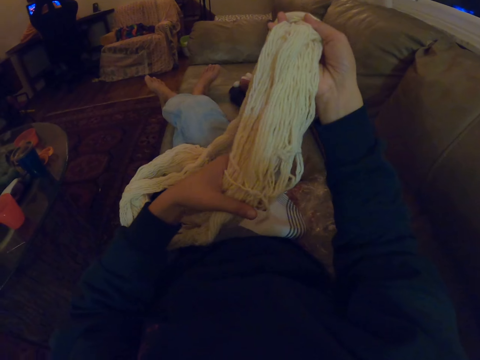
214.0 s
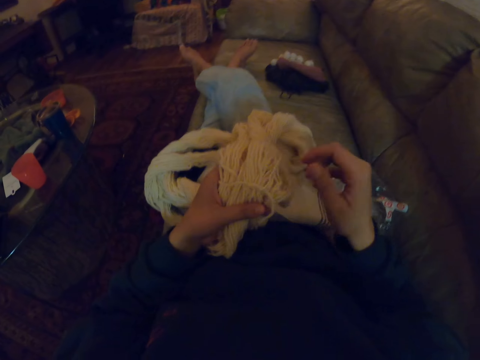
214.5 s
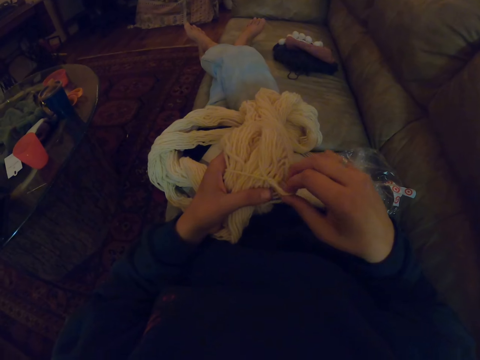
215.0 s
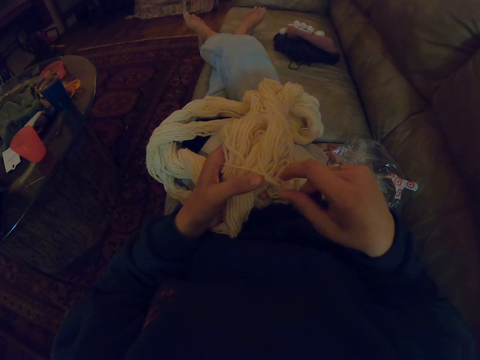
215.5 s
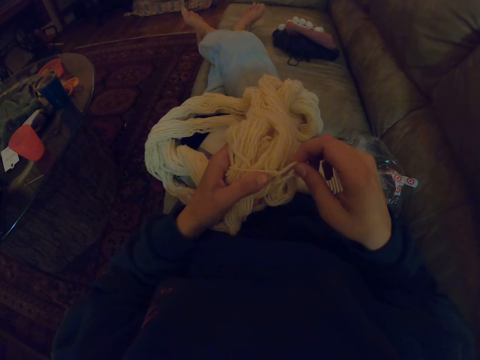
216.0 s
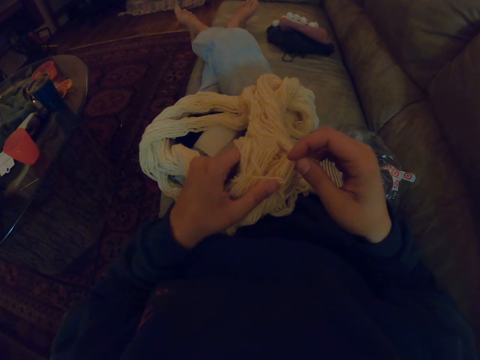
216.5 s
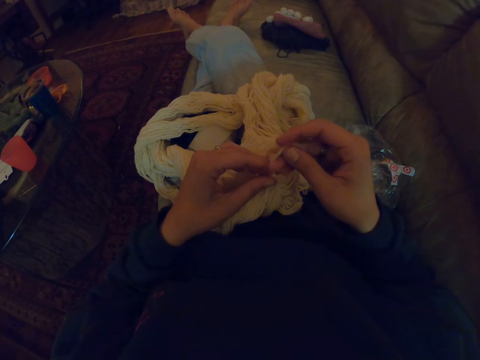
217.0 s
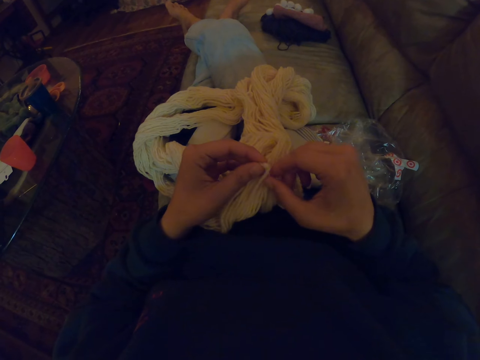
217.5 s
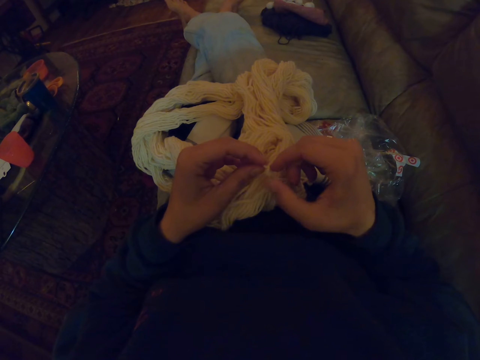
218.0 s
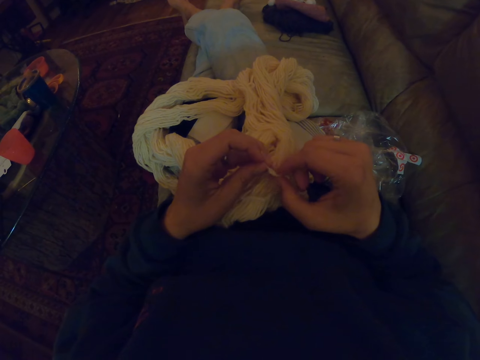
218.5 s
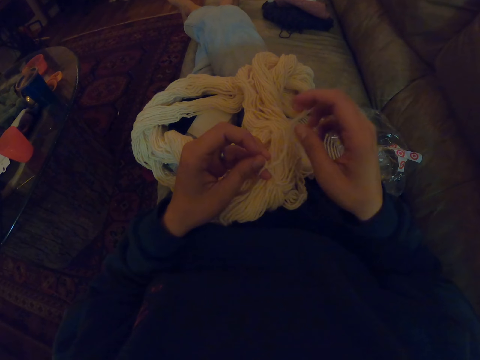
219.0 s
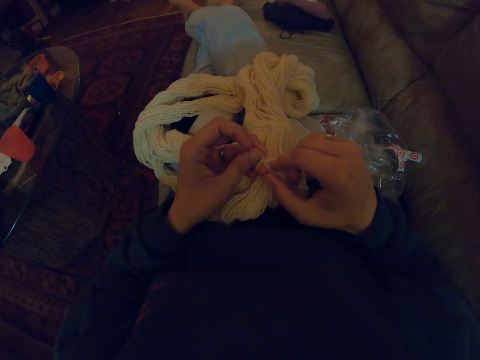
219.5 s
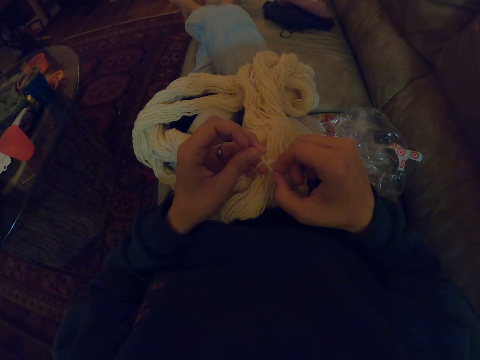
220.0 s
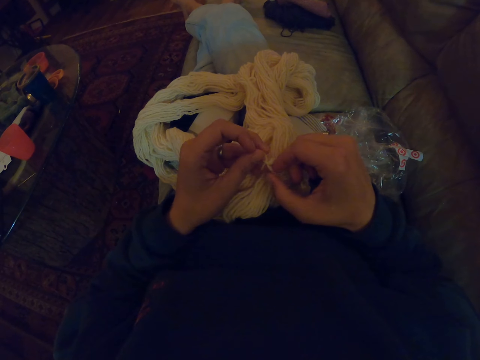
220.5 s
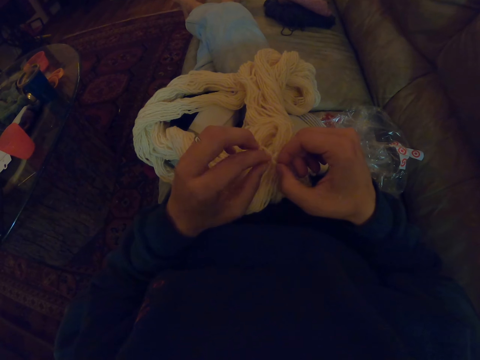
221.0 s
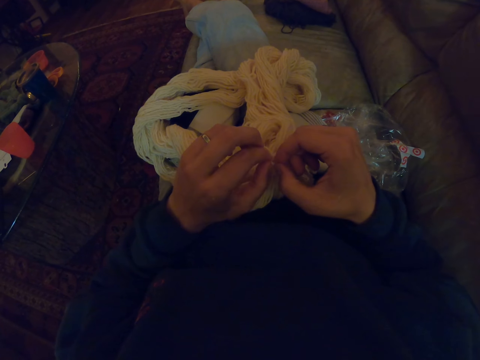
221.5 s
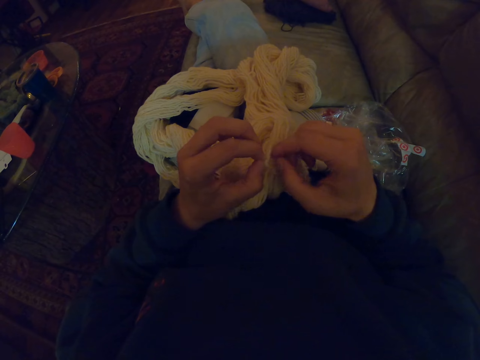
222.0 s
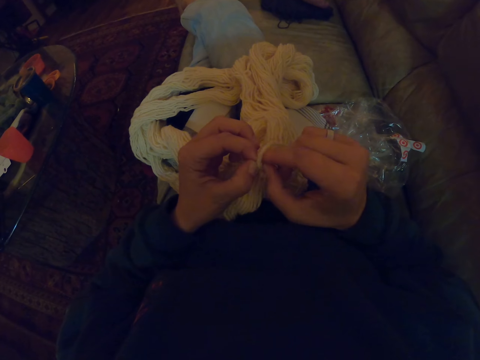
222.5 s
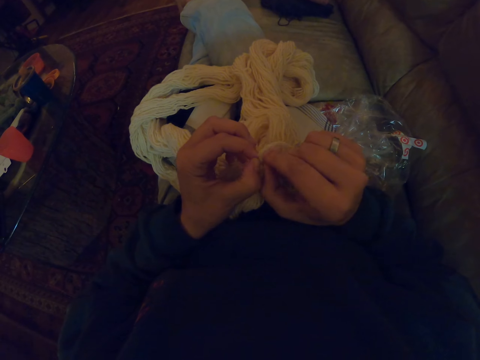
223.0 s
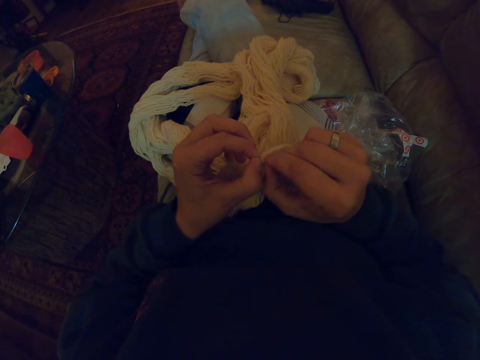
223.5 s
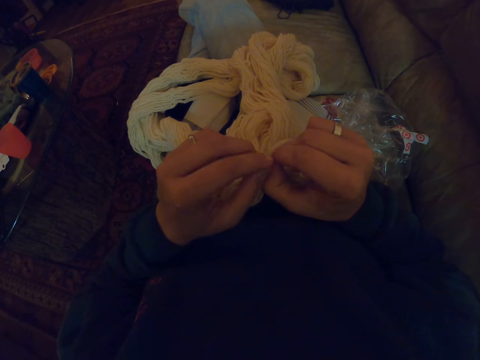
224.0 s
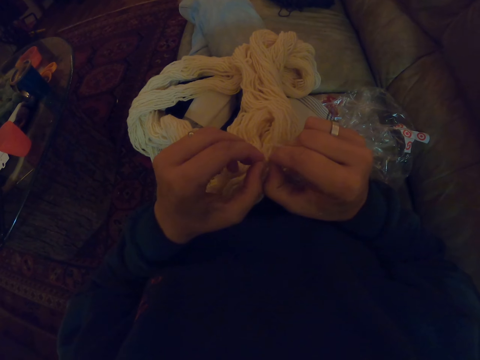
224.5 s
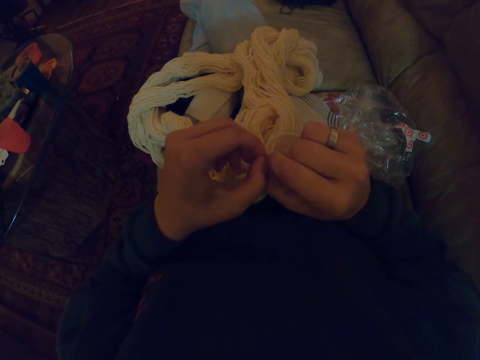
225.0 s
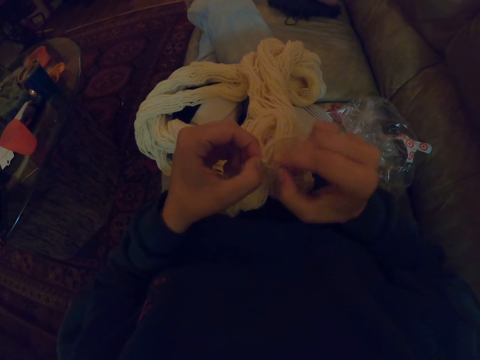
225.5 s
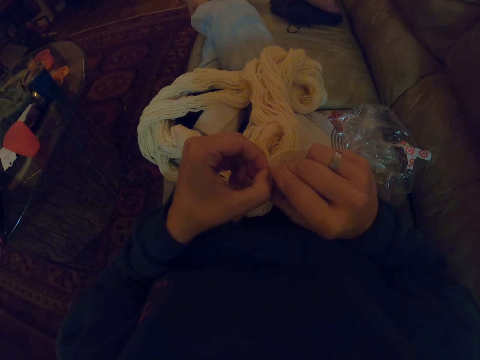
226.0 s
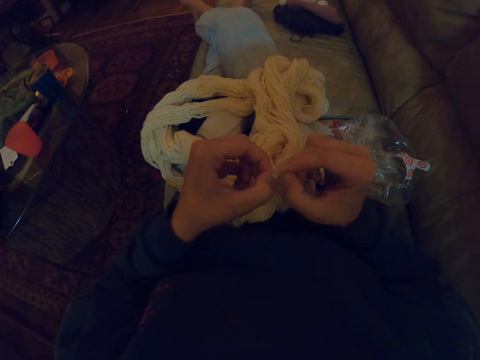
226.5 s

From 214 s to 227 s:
The camera wearer pulls a strand of thread. They untie.

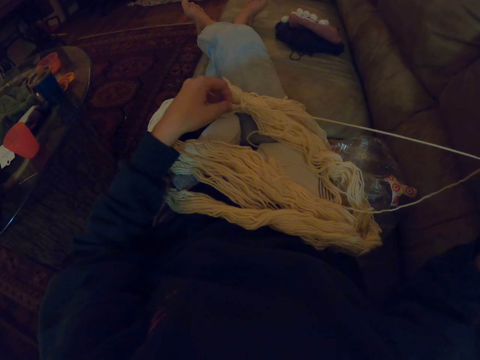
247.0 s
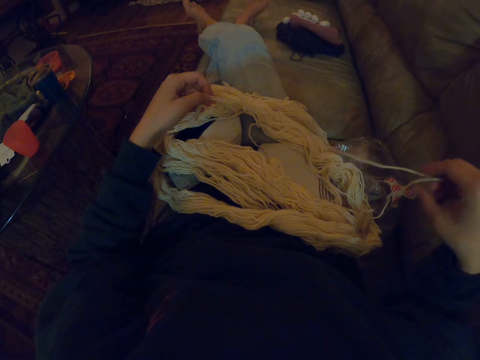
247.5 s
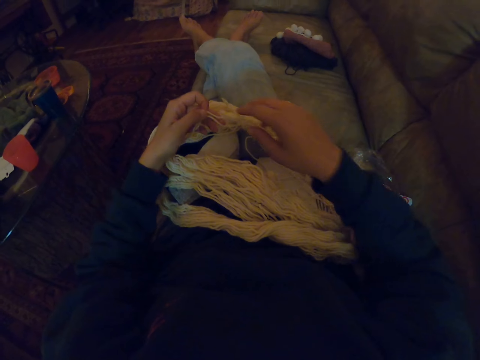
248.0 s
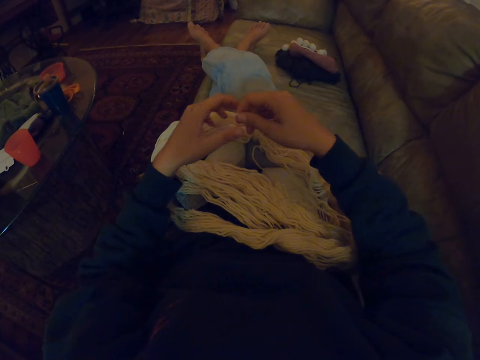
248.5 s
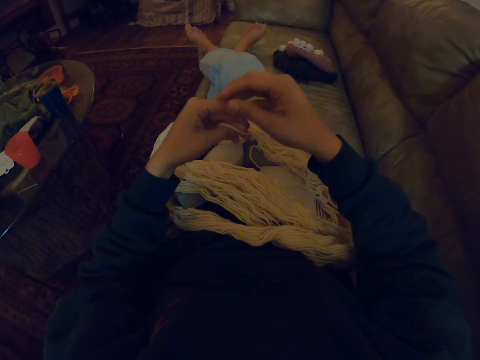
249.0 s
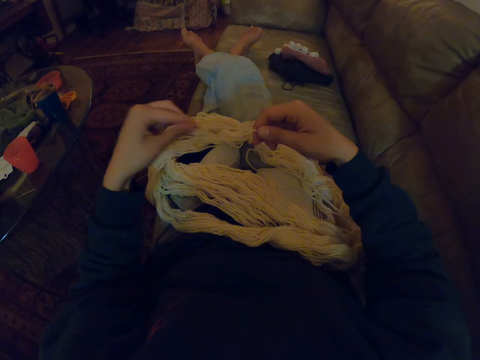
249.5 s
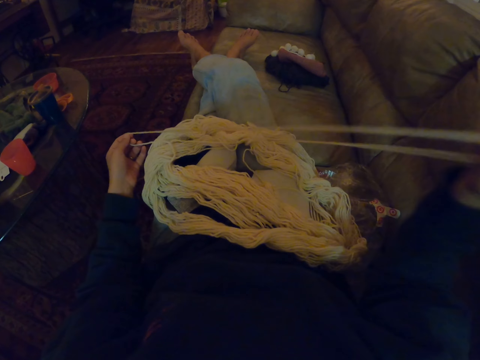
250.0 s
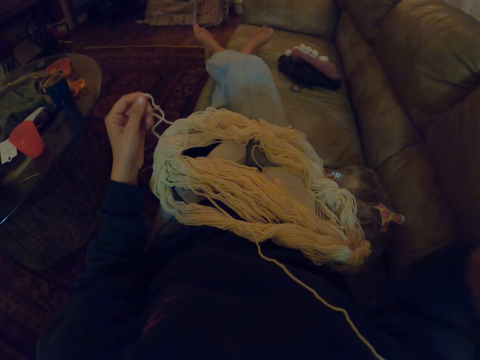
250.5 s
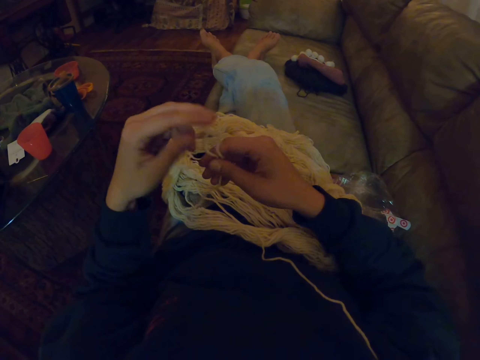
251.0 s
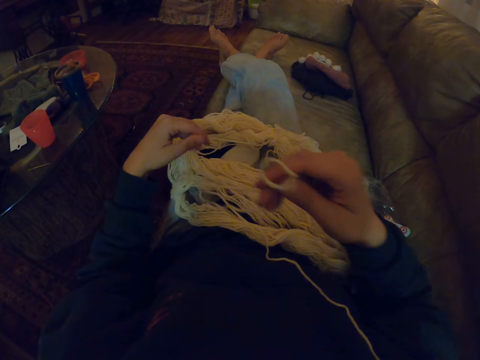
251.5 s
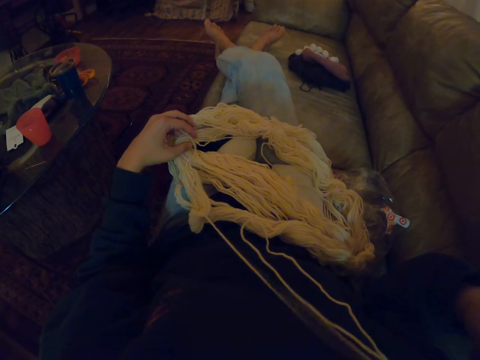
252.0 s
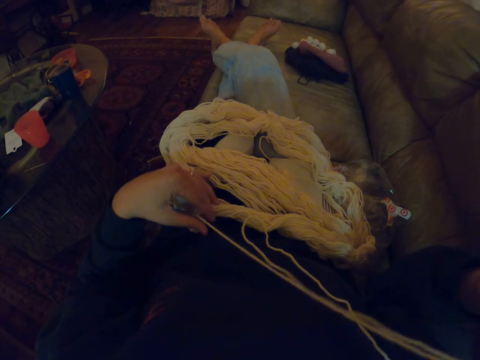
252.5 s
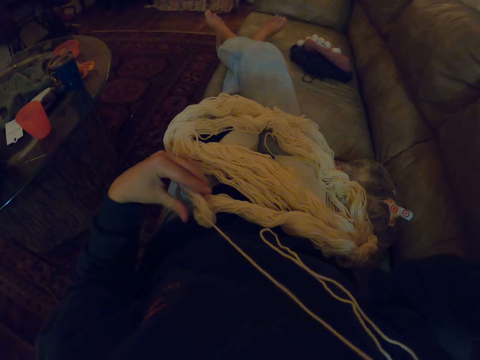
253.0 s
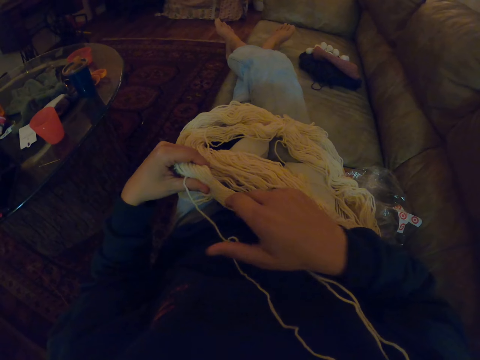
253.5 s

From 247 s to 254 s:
The camera wearer pulls the rope.

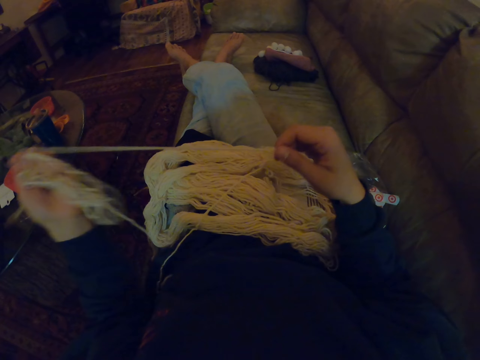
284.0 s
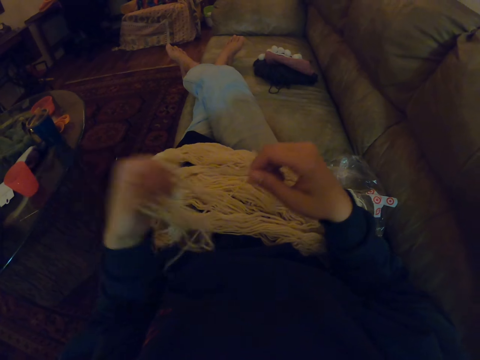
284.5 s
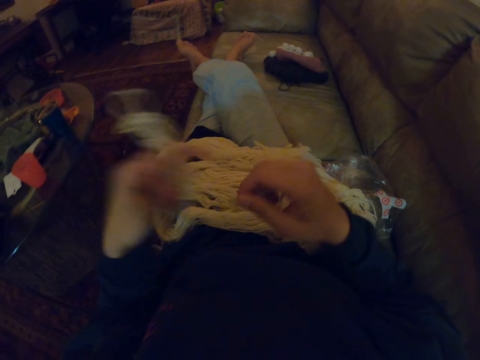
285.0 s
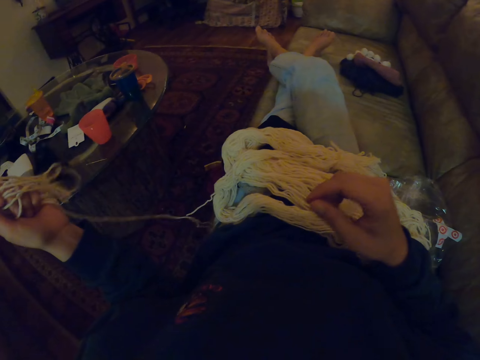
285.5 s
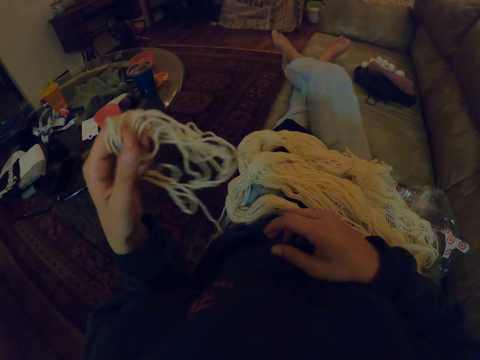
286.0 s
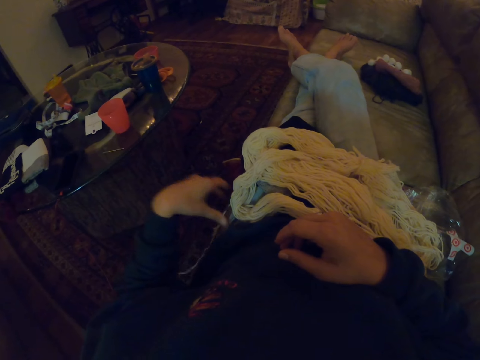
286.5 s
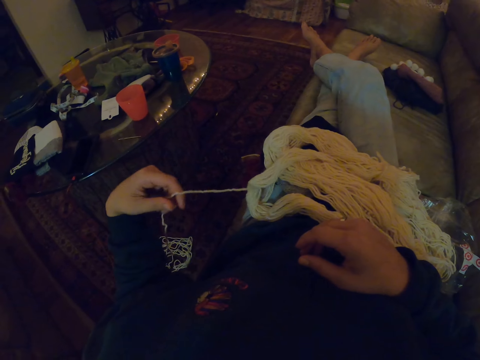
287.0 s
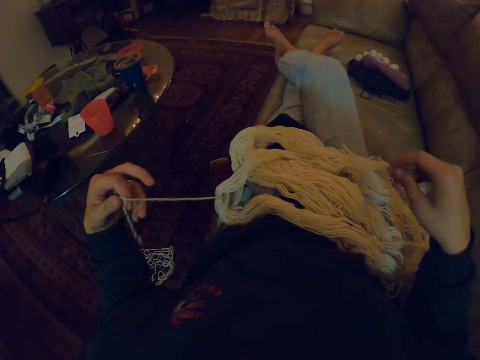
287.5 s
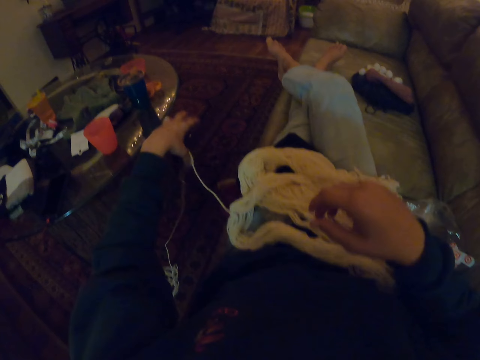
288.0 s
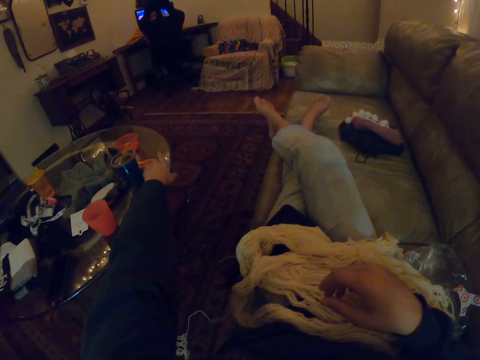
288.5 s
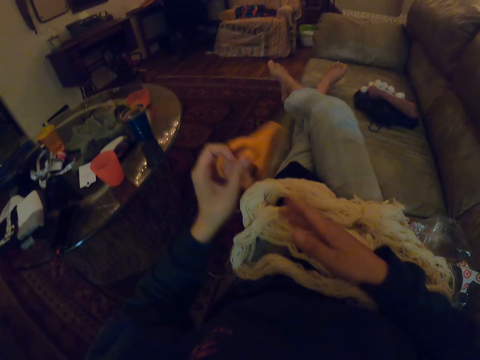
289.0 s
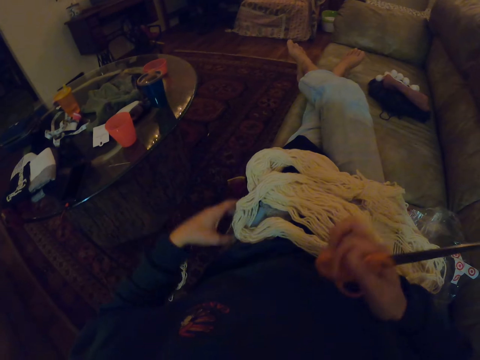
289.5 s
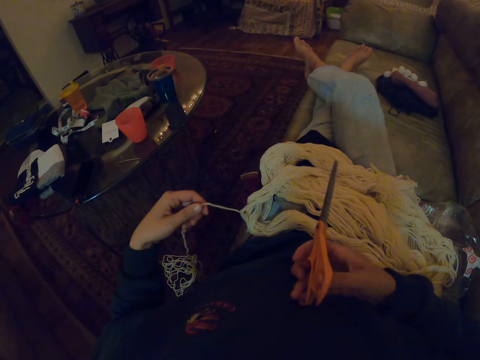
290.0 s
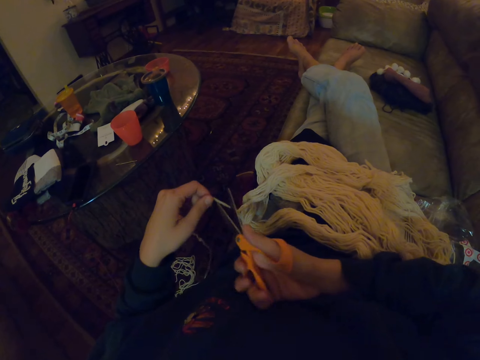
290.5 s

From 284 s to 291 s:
The camera wearer throws the thread on the floor. They pull the thread, pick up scissors, and cut the thread with the scissors.
